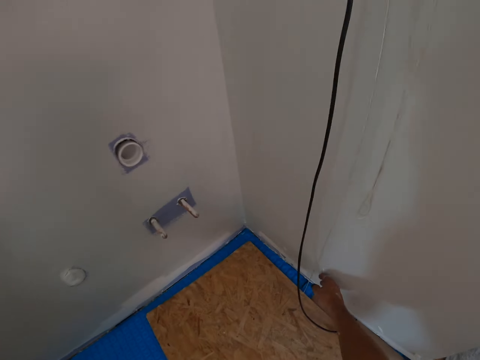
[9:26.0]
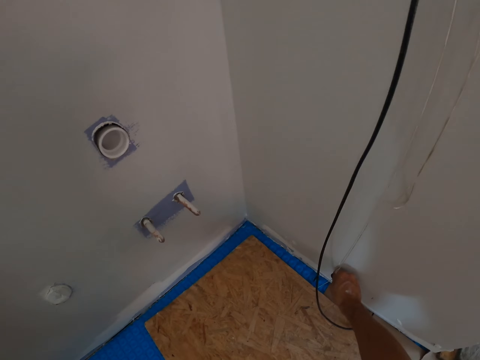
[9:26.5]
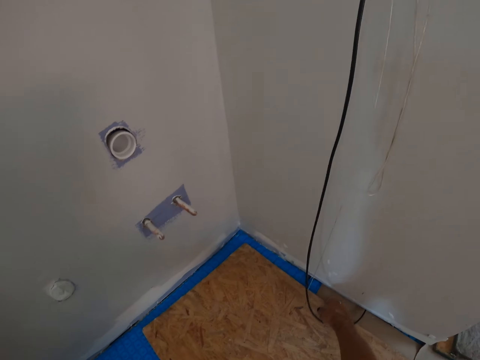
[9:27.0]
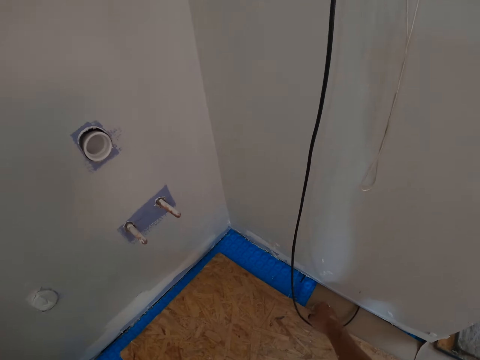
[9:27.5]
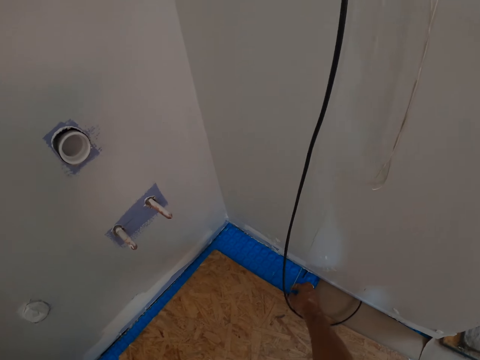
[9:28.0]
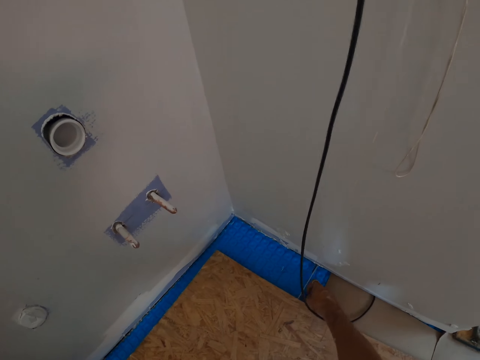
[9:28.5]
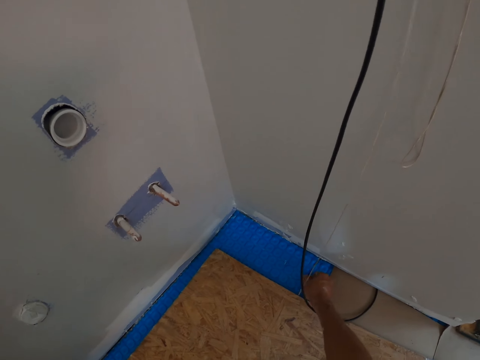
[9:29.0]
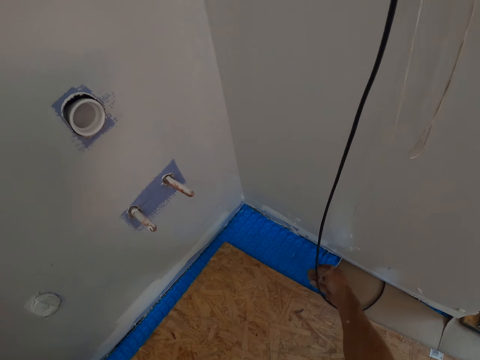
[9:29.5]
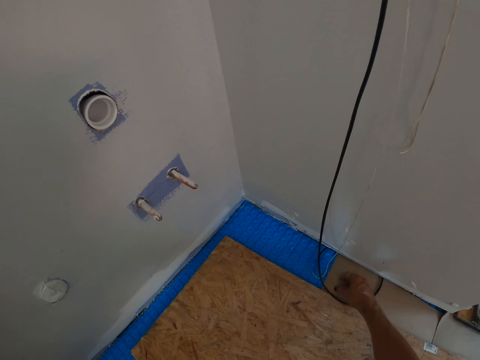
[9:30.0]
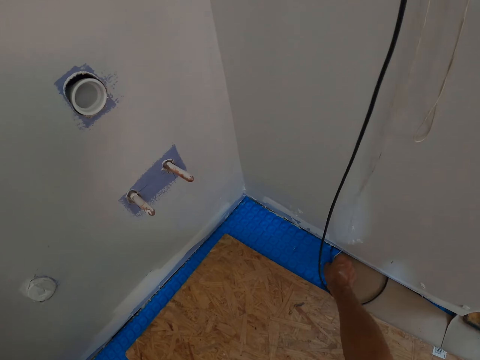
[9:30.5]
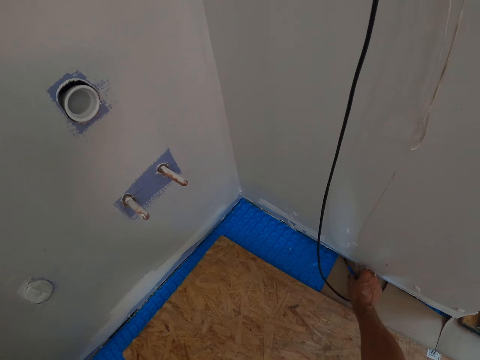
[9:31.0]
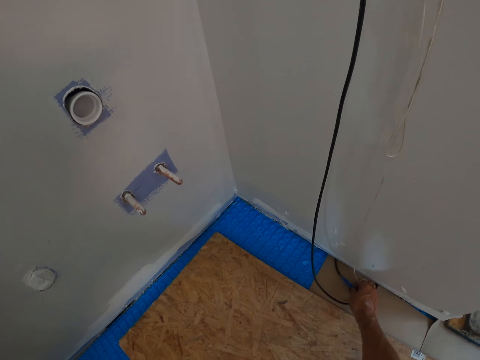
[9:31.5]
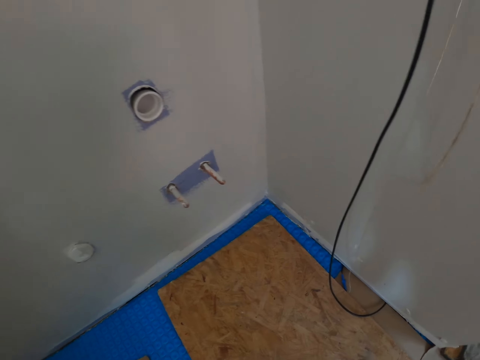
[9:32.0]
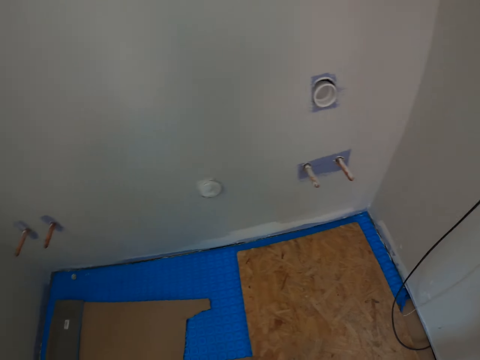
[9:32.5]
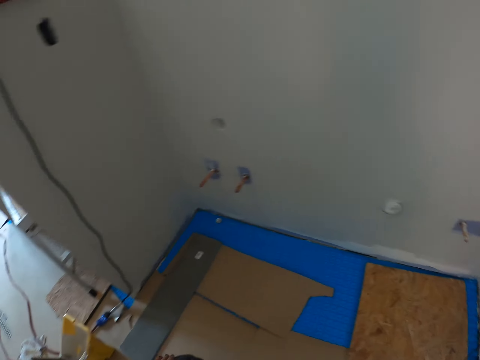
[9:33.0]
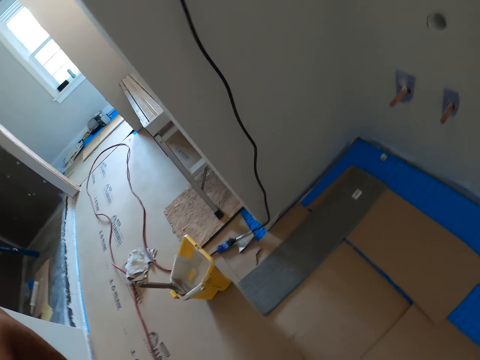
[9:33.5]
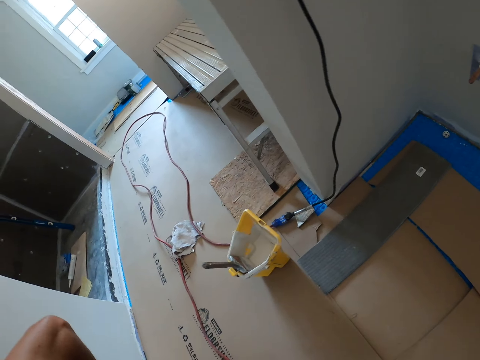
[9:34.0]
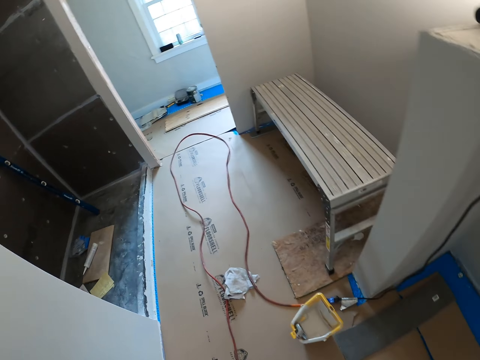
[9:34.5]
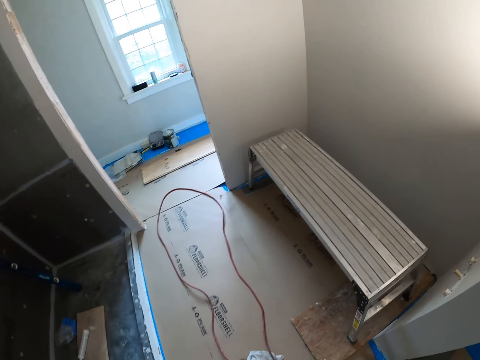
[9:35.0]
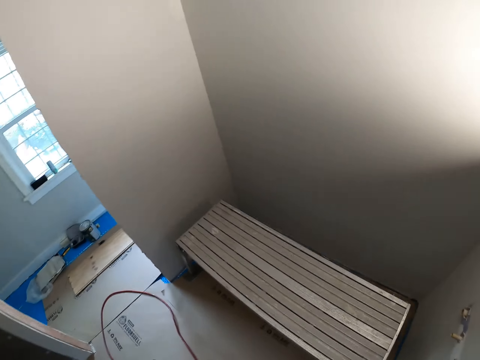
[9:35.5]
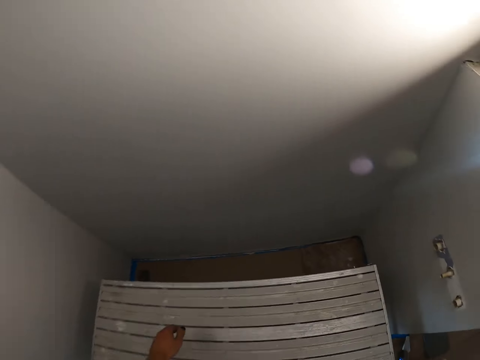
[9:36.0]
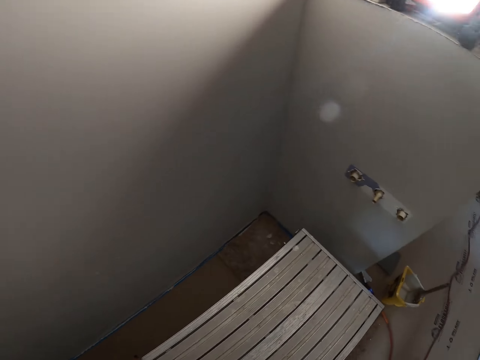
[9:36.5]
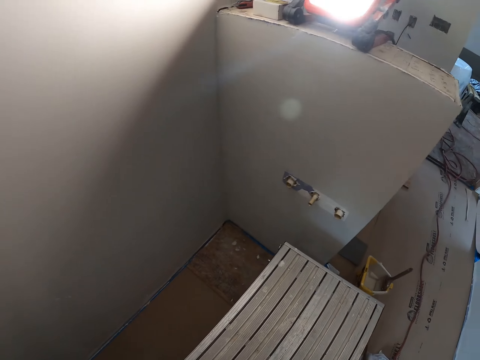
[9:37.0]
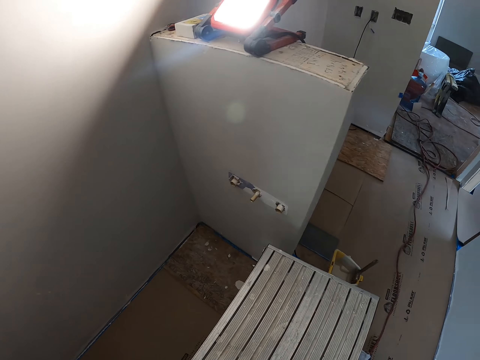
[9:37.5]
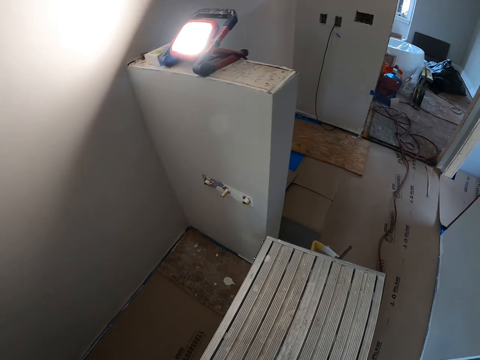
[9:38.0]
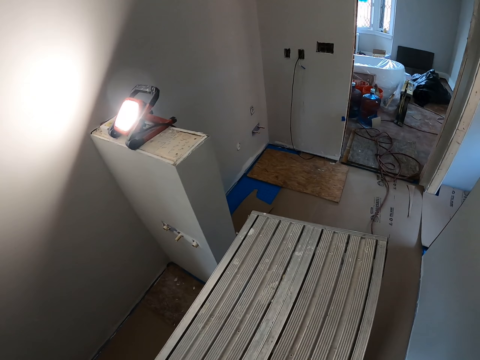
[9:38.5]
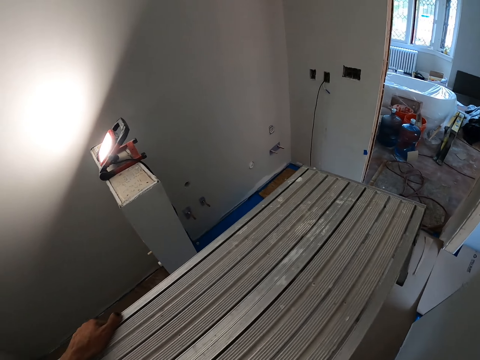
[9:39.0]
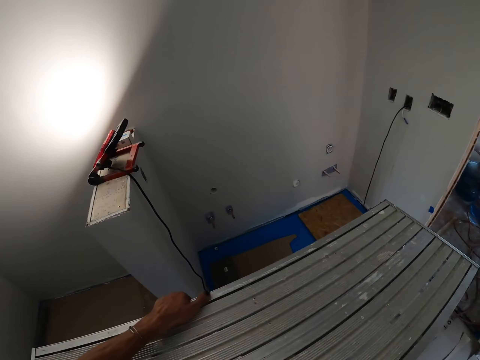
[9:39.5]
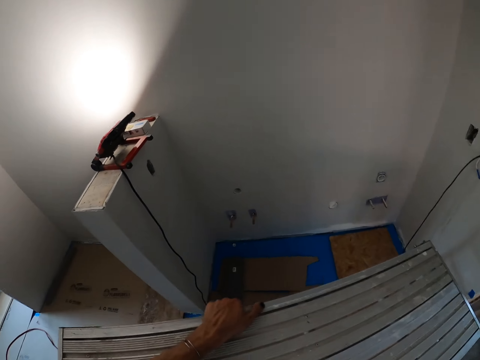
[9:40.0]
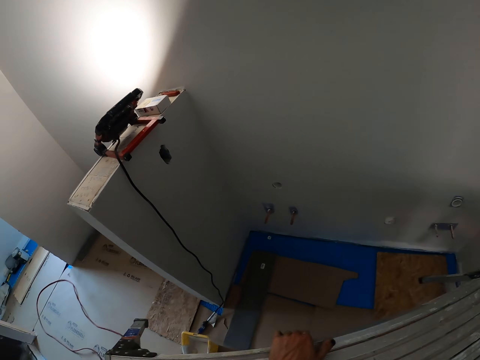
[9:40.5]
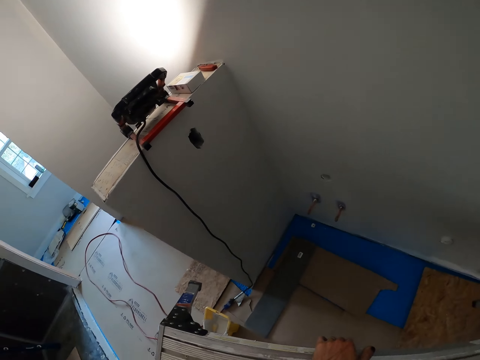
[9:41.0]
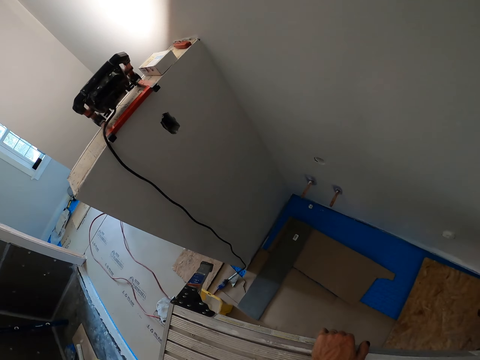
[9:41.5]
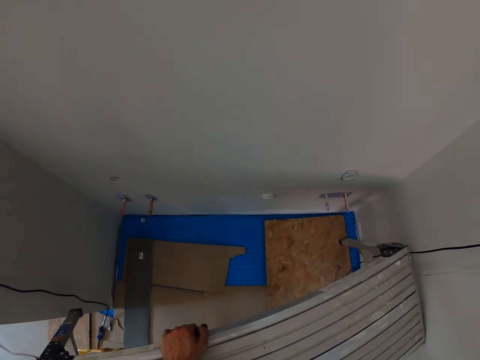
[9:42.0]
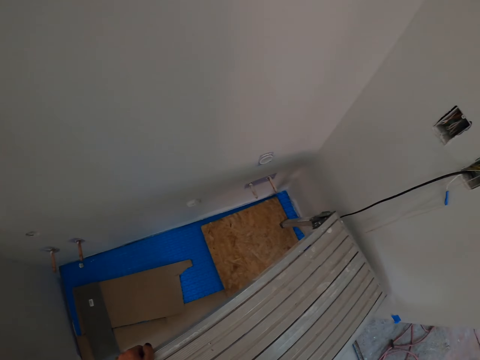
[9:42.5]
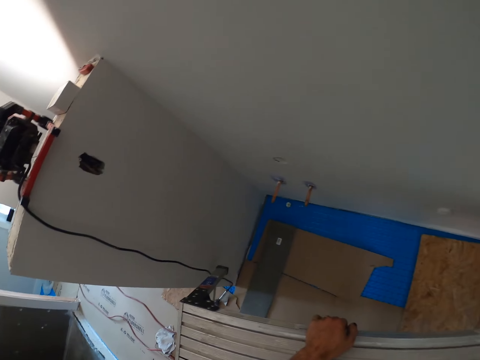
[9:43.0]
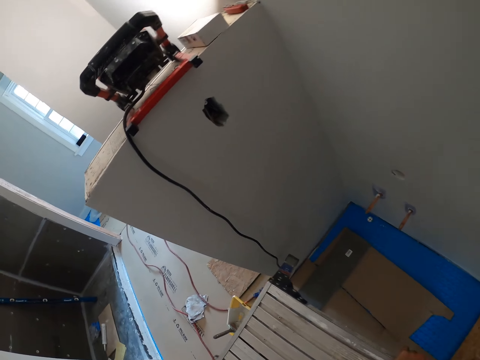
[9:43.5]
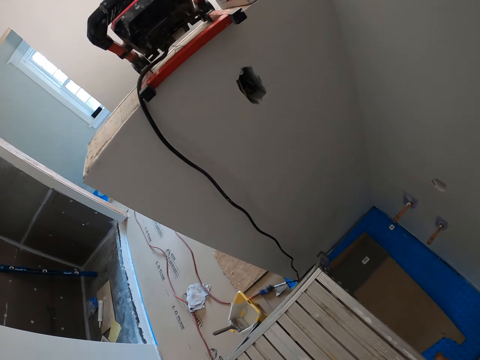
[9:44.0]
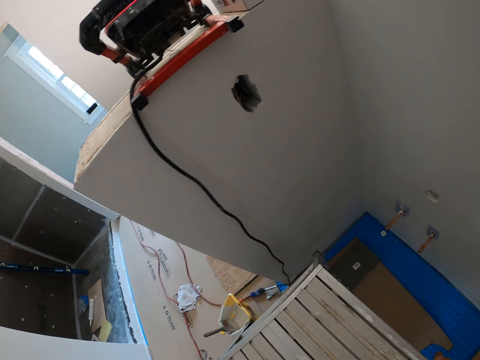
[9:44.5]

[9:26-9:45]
The camera wearer adjusts the plywood. They adjust the wire. They walk around the room. They pick up the scaffolding stand. They walk around the room. They put the plywood on the floor.

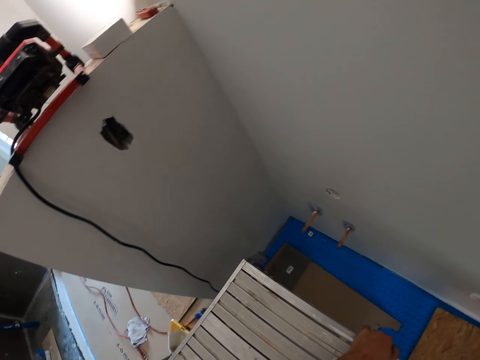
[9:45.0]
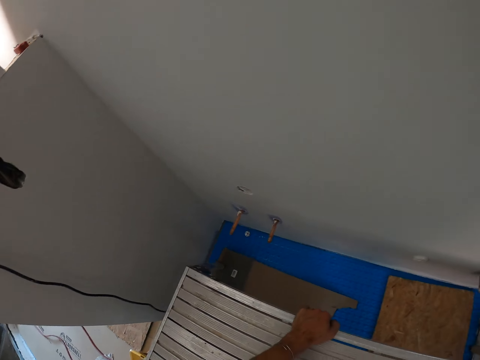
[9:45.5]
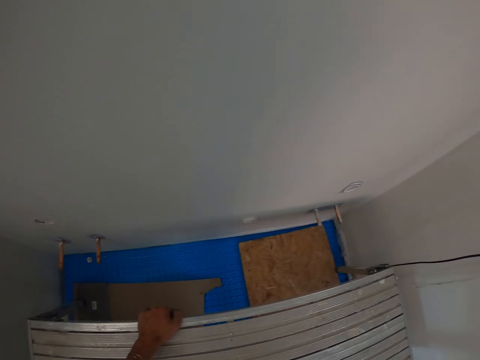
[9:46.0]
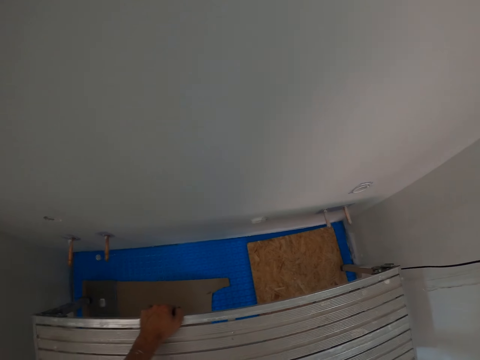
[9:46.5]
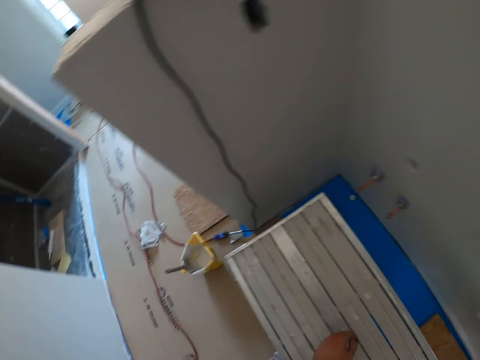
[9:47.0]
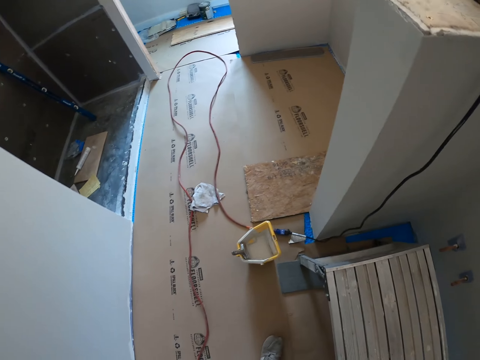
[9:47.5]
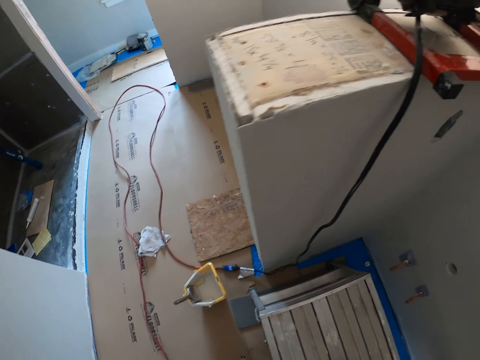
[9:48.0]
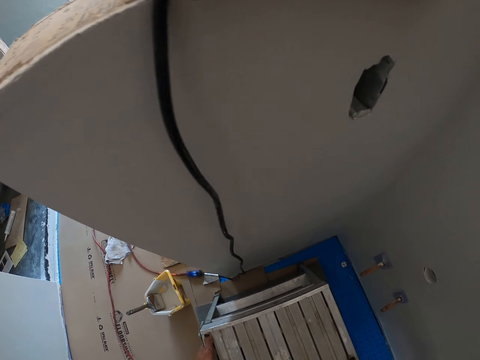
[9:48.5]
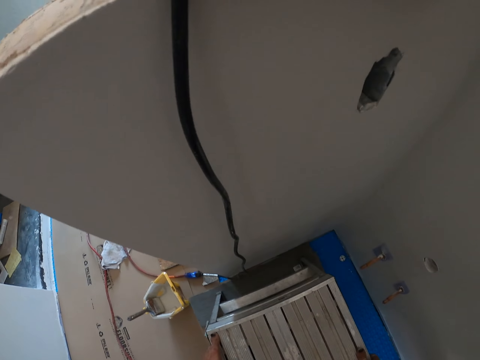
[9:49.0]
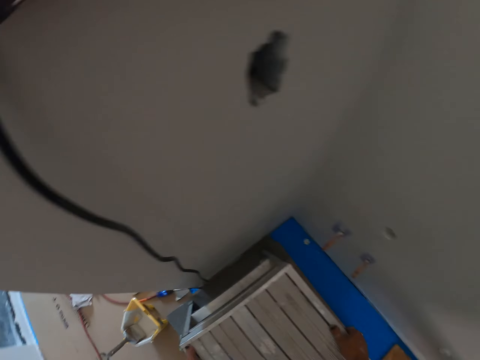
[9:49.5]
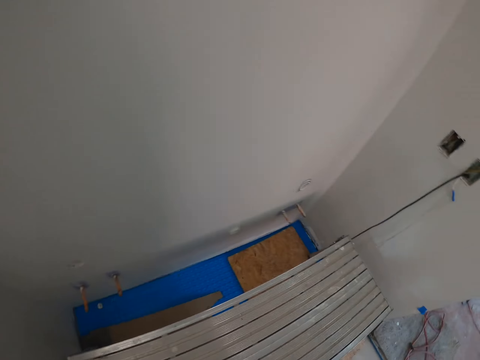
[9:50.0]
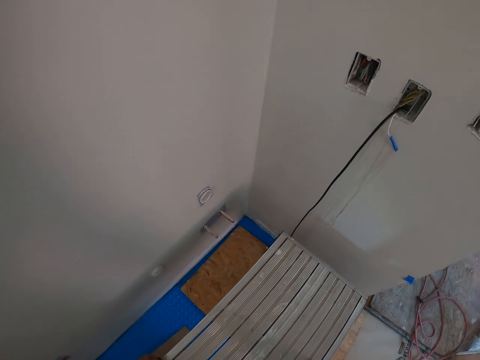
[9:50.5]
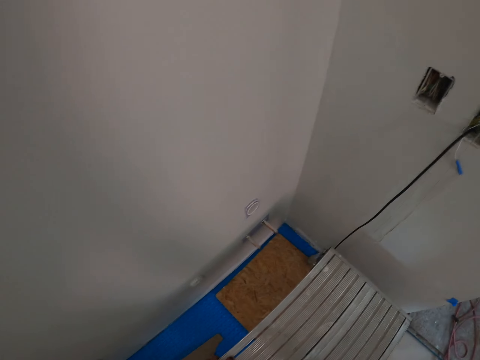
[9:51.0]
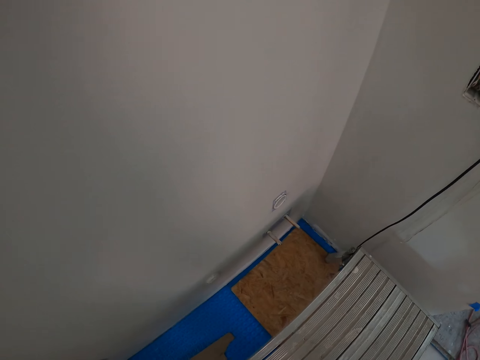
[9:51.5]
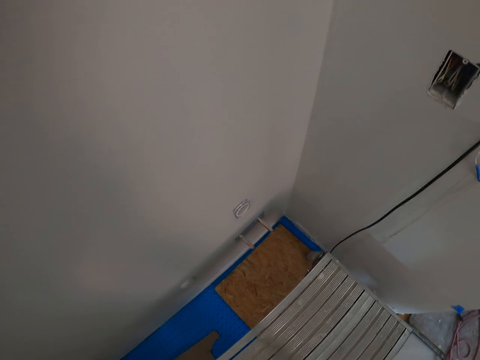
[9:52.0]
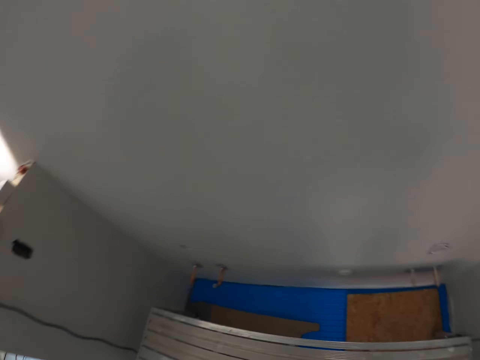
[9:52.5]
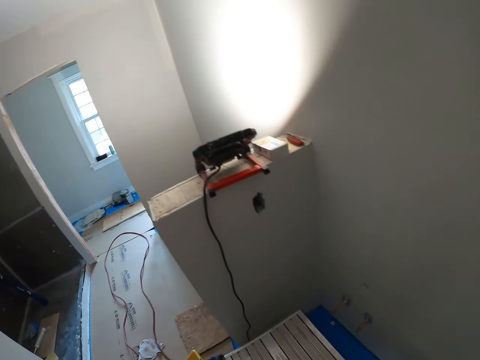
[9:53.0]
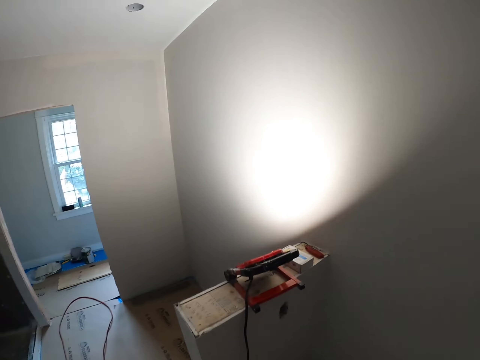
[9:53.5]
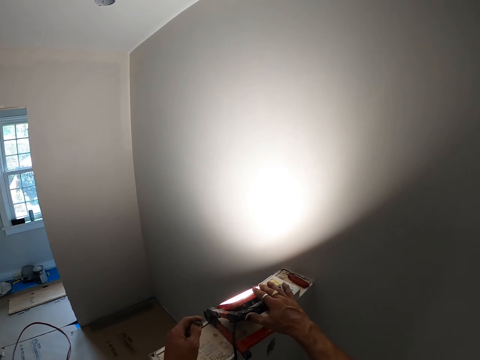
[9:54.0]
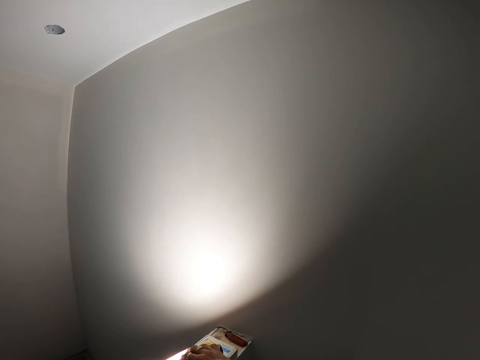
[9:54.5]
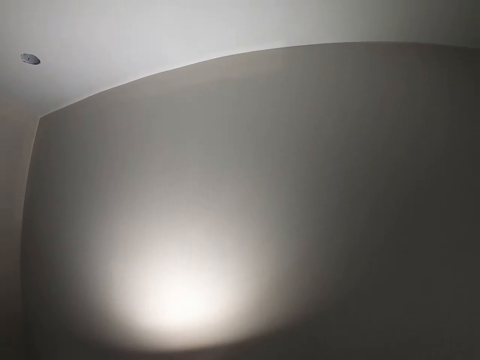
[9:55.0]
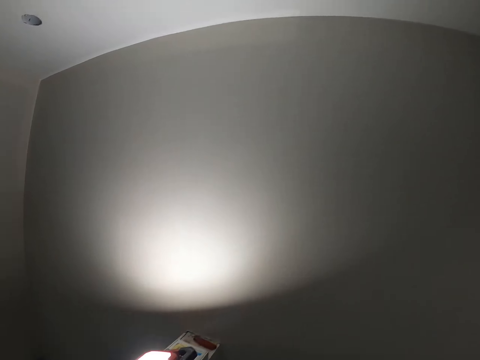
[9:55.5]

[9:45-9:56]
The camera wearer puts the scaffolding stand on the floor. They move the scaffolding stand and adjust the stand. They adjust the light and hold the lamp.
